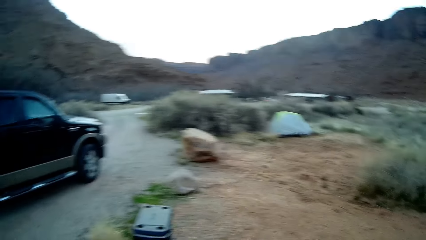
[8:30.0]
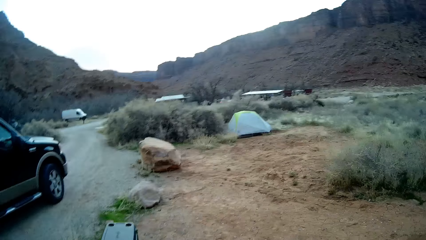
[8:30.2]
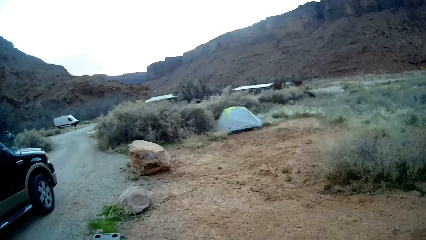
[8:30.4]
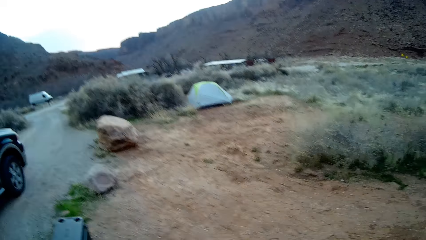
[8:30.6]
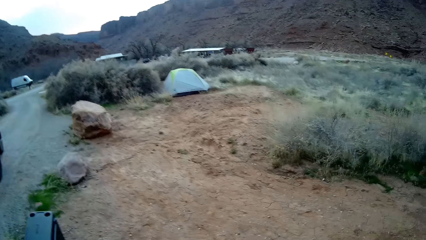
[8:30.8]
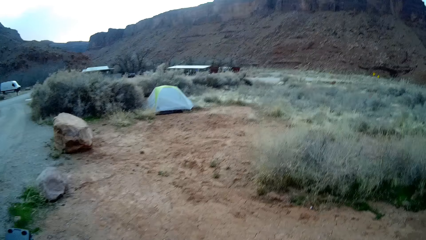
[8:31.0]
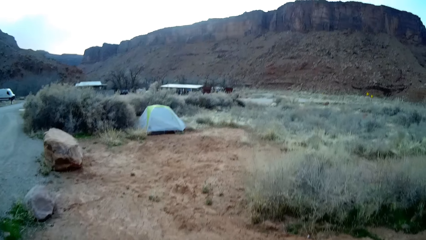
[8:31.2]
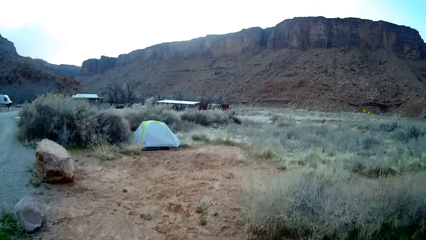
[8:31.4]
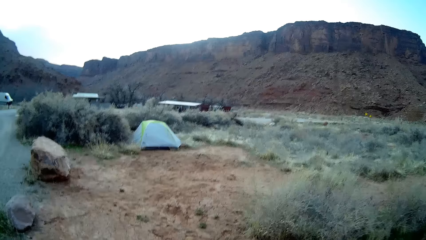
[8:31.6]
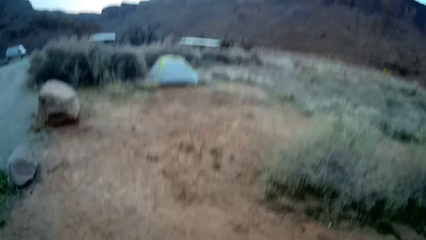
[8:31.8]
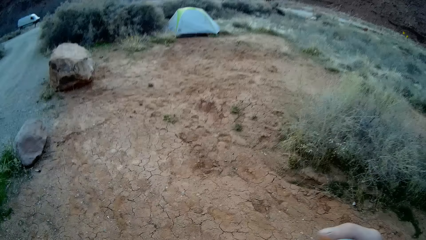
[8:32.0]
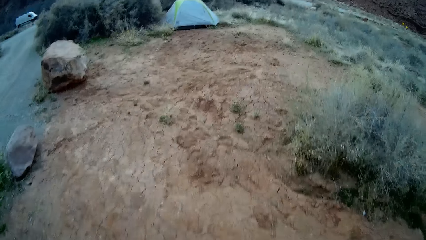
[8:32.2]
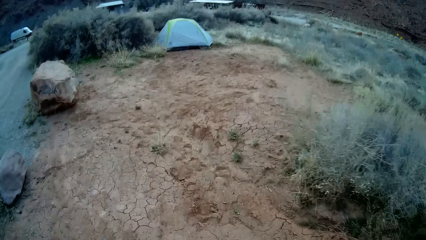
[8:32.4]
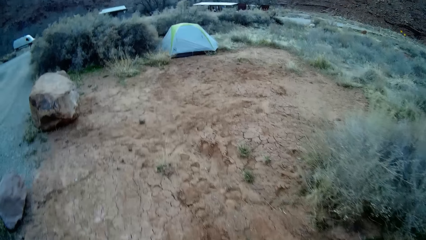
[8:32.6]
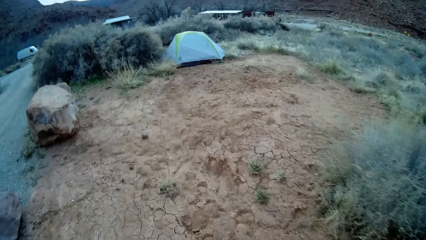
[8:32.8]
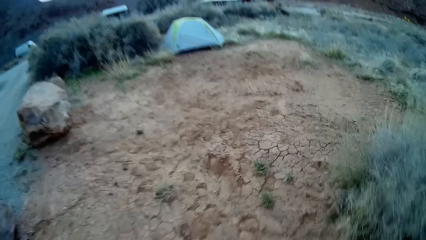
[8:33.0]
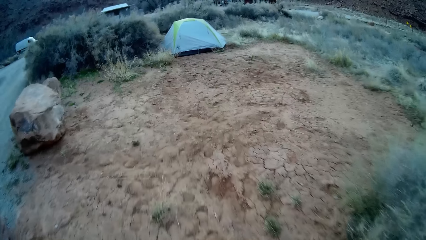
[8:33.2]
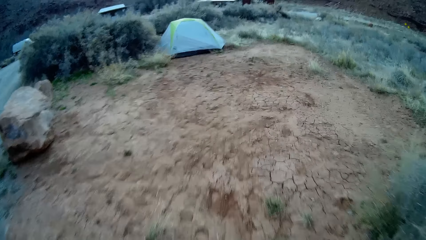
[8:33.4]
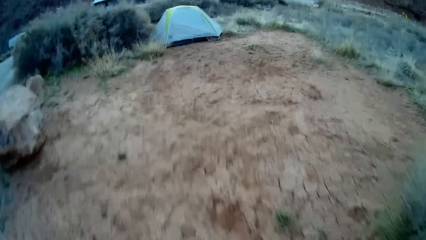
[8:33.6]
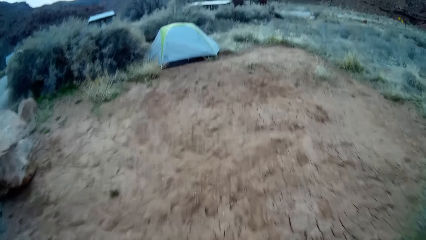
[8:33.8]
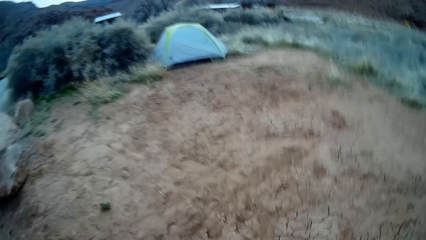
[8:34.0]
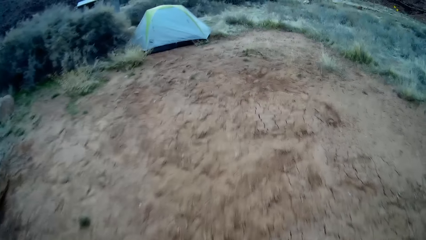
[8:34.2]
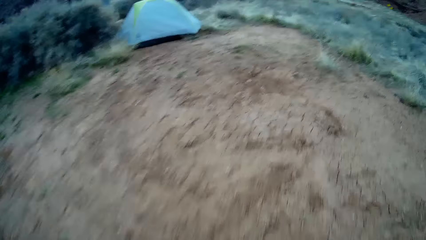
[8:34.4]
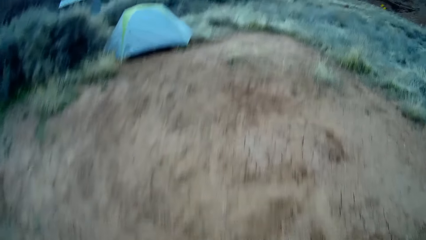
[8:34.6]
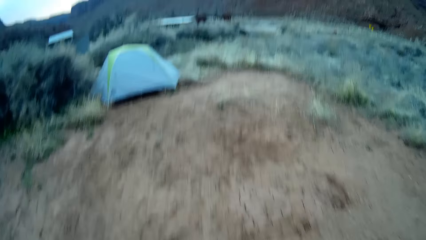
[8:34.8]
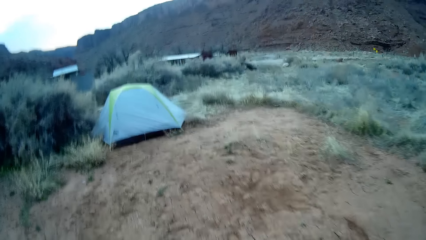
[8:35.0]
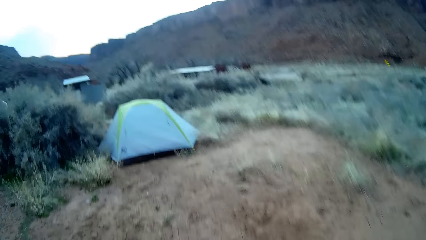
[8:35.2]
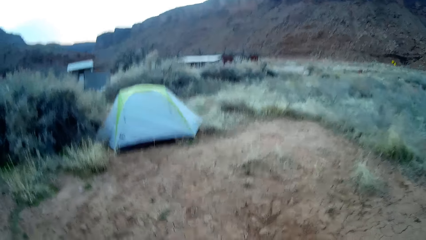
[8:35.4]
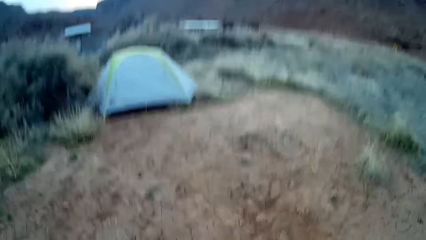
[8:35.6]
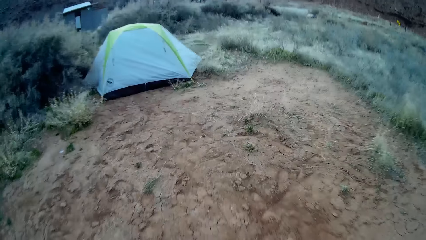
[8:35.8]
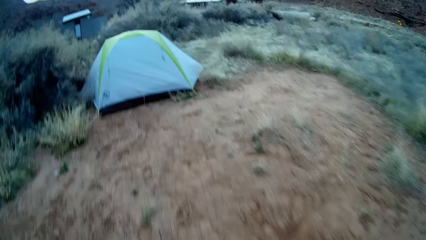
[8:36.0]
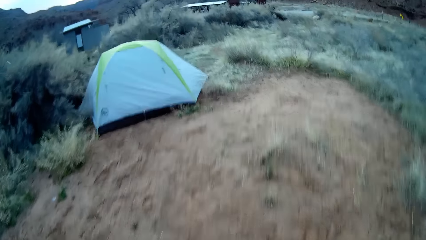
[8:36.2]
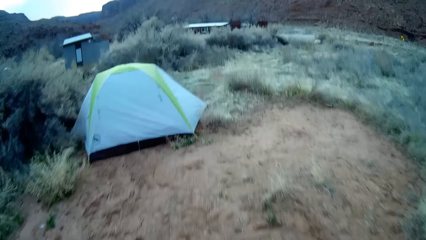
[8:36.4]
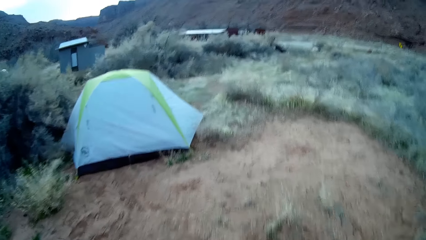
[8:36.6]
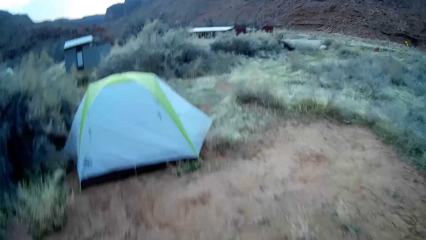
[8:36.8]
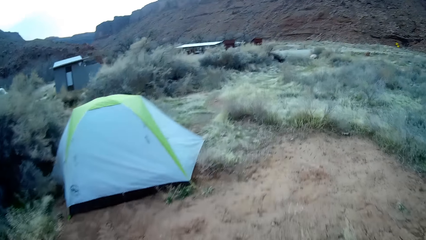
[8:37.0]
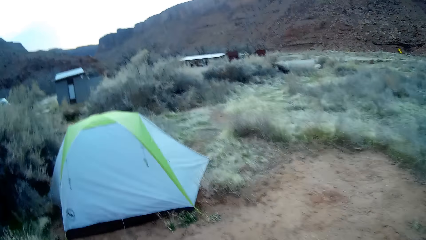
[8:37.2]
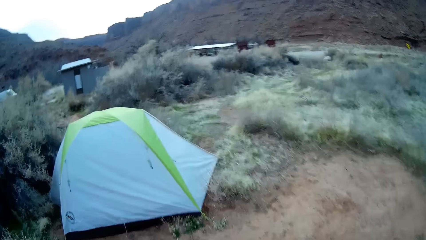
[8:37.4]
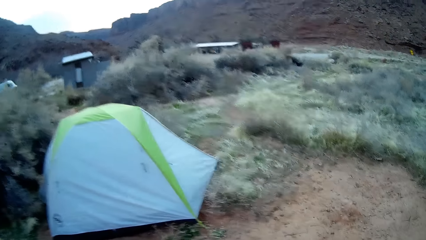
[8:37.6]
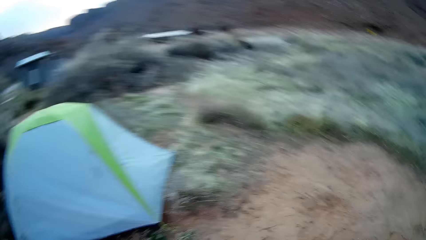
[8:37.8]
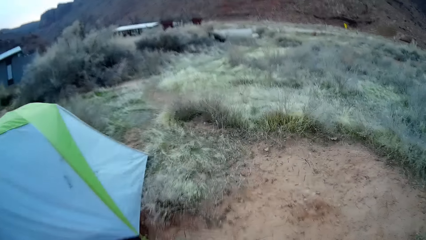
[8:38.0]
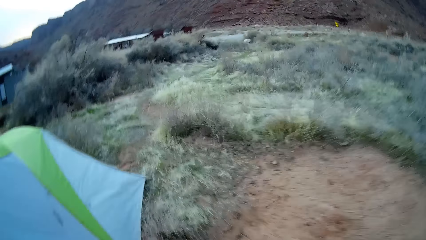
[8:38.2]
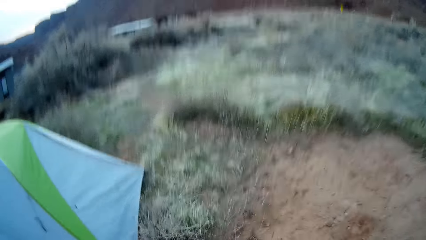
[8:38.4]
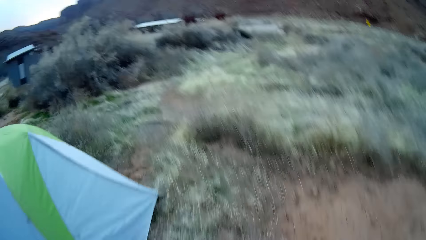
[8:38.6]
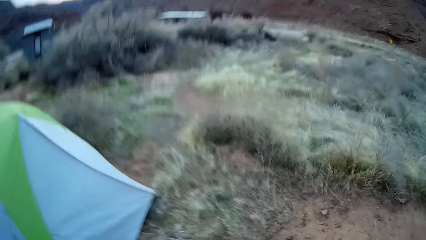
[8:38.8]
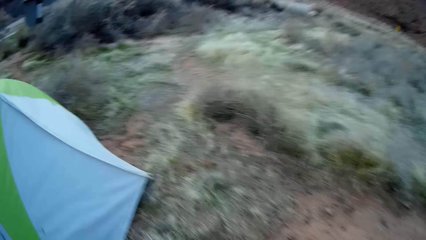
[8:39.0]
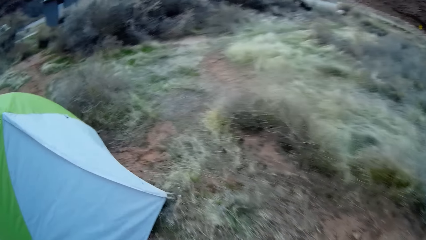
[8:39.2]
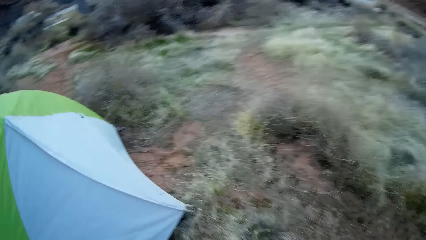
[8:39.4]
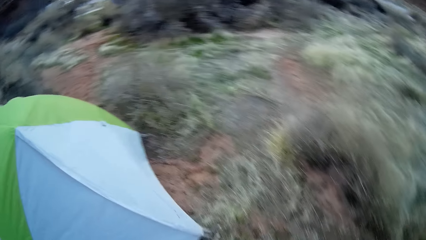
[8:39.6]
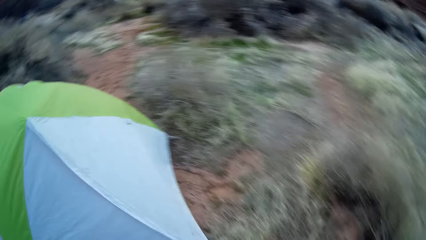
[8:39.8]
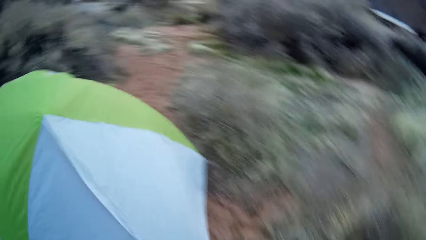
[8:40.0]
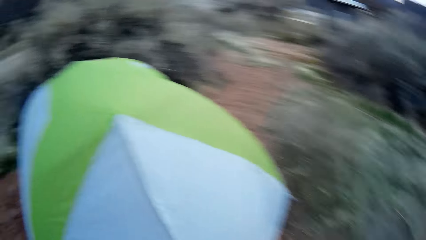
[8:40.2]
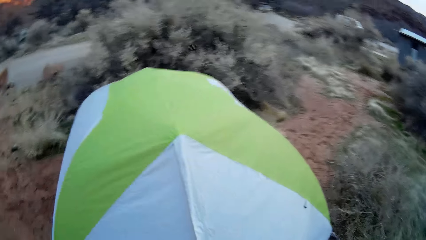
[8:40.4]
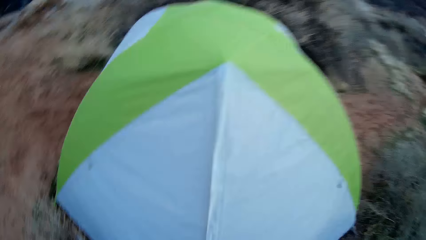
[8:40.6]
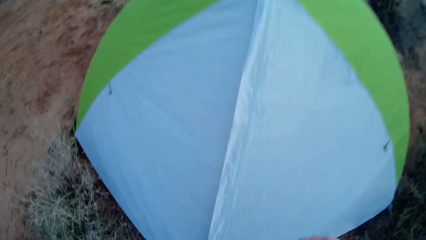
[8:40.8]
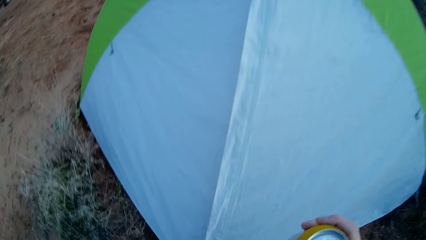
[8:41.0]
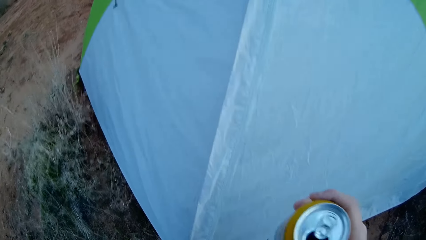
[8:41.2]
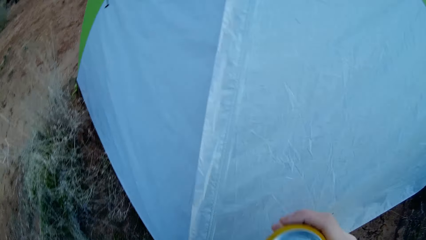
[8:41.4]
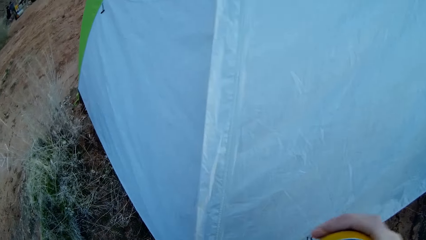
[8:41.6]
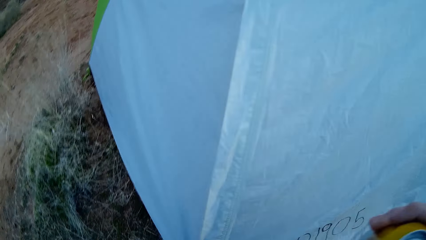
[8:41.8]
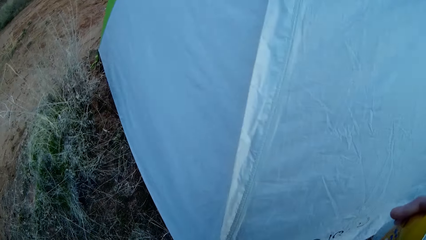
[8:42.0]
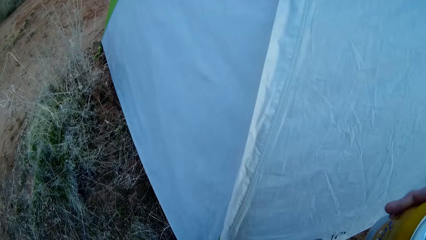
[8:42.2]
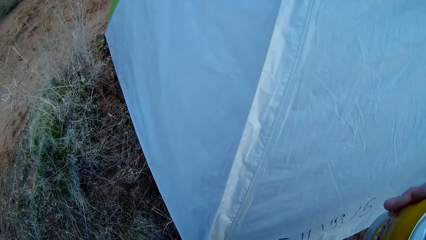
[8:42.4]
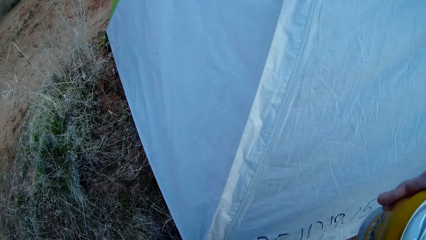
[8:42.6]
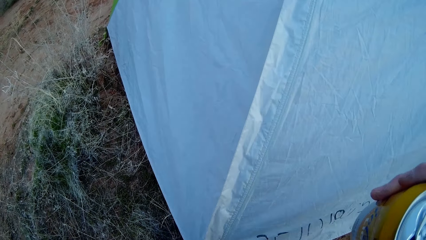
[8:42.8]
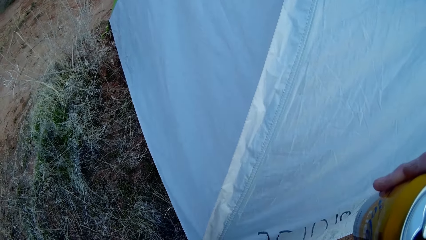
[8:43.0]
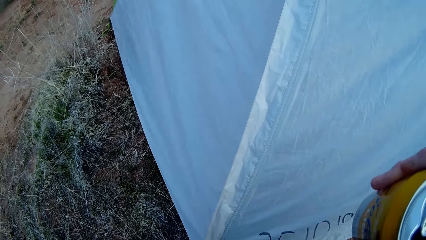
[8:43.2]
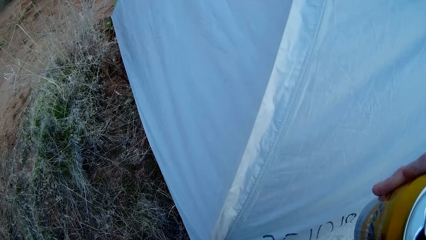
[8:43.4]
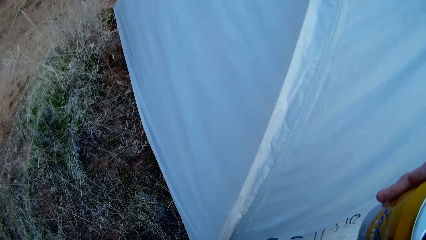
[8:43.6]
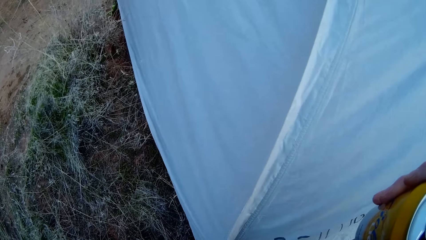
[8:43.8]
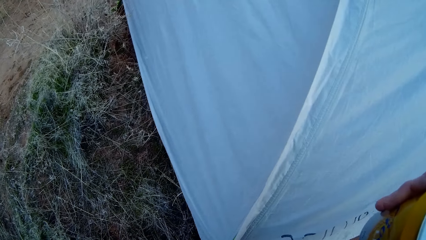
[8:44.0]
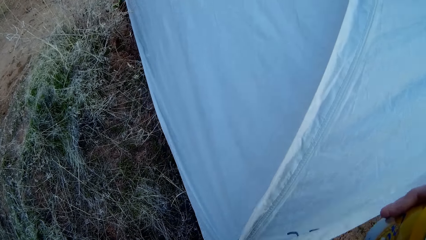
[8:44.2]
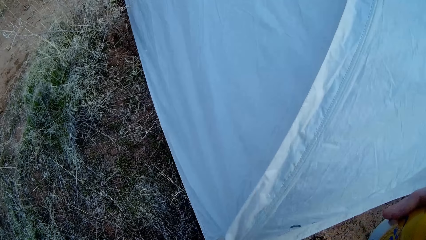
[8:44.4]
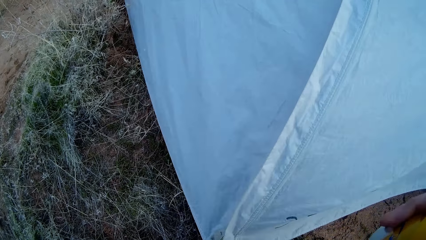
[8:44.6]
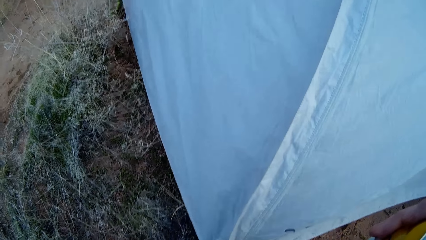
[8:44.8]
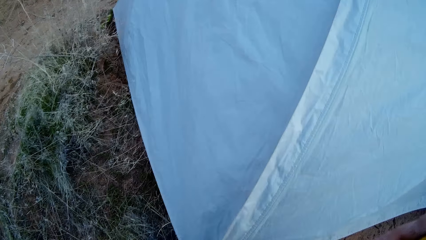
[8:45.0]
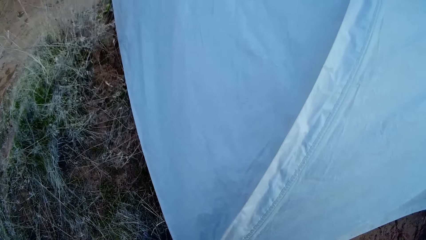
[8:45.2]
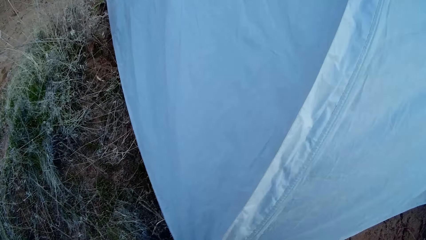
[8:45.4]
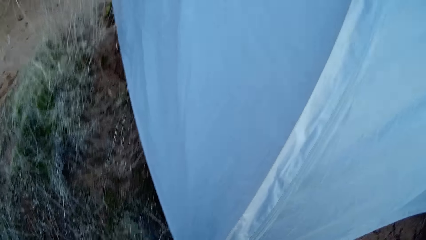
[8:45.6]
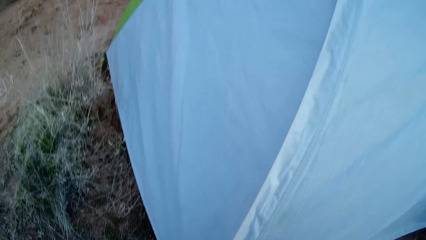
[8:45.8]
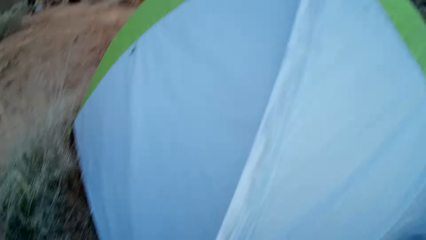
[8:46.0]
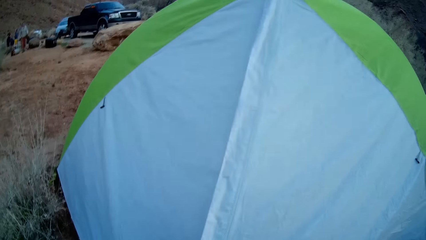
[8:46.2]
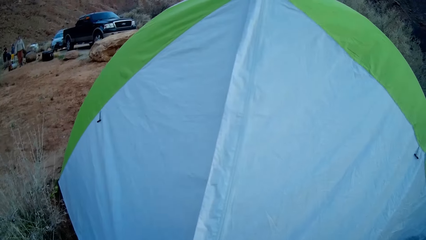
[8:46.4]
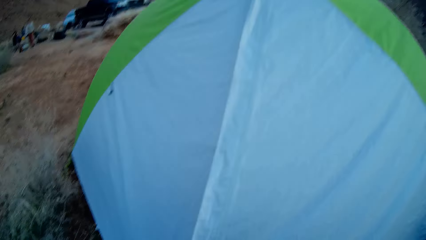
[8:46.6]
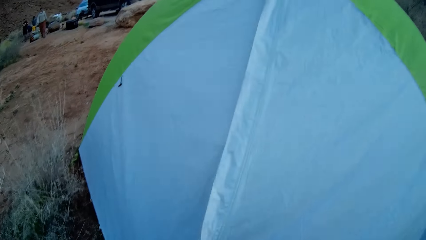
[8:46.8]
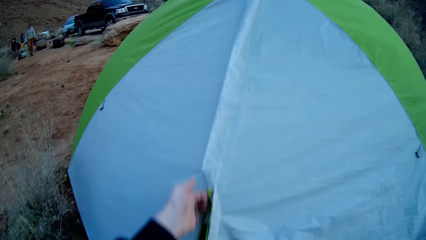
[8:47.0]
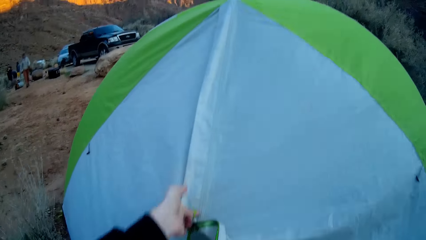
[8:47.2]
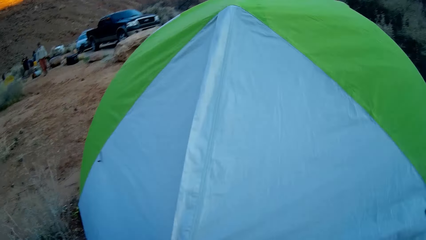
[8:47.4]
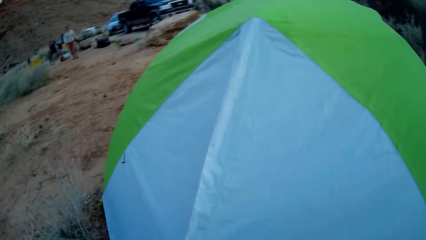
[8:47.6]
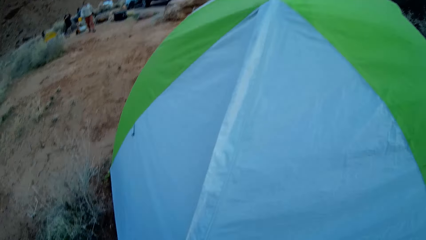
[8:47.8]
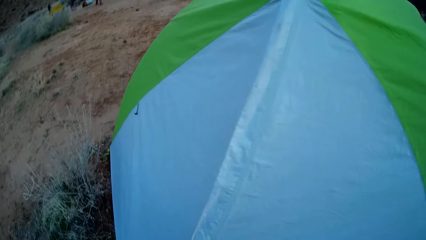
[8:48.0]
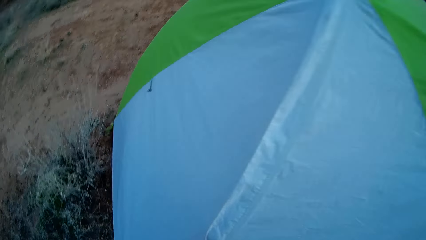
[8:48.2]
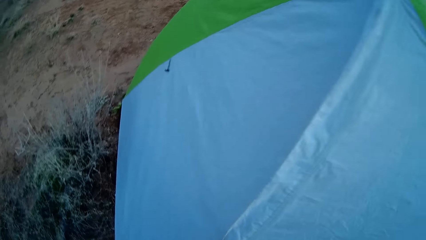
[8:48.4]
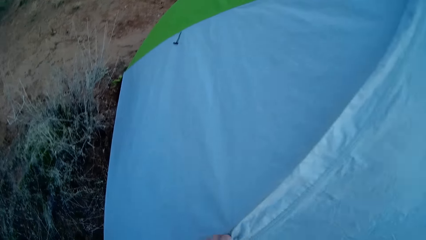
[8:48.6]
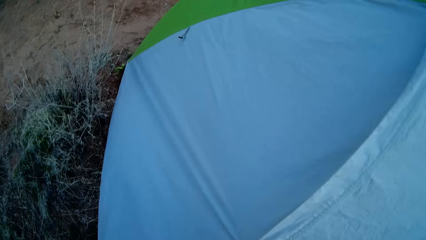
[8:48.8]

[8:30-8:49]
The camera wearer bends down. They fix the tent stand. They unzip the tent.
